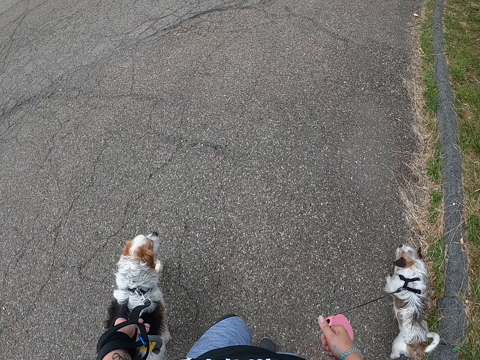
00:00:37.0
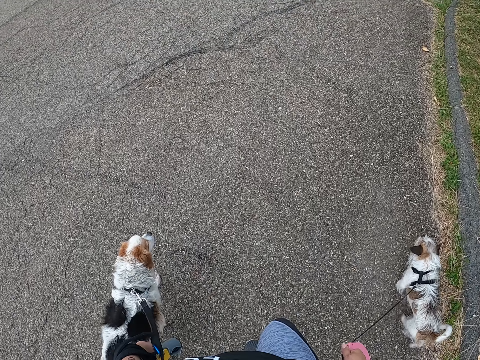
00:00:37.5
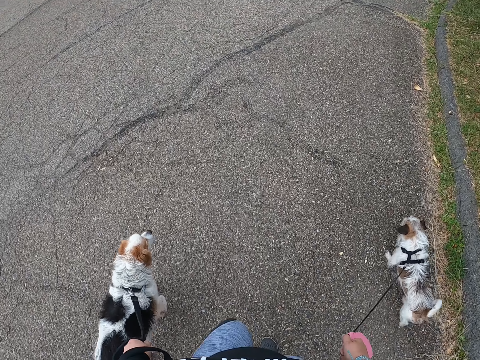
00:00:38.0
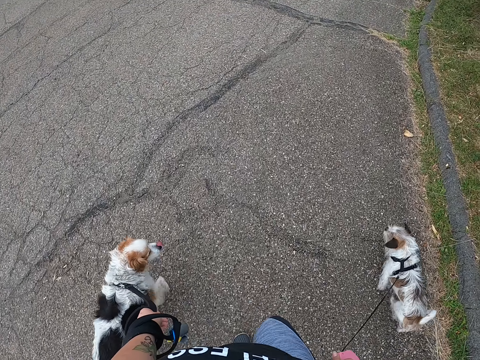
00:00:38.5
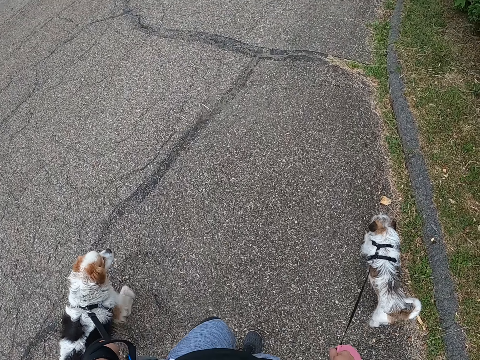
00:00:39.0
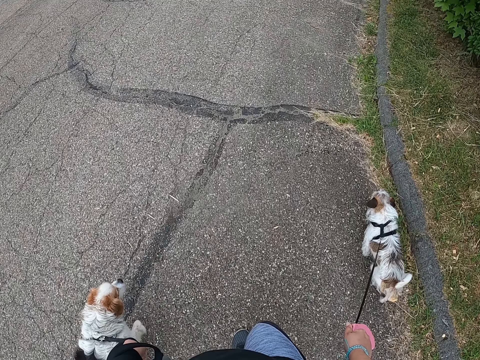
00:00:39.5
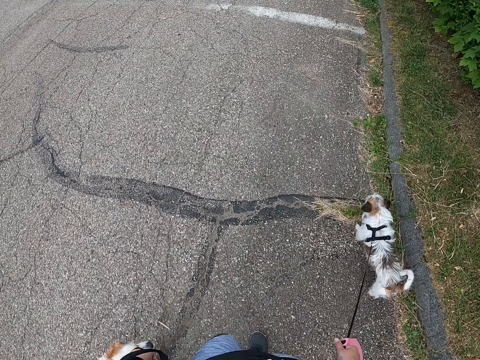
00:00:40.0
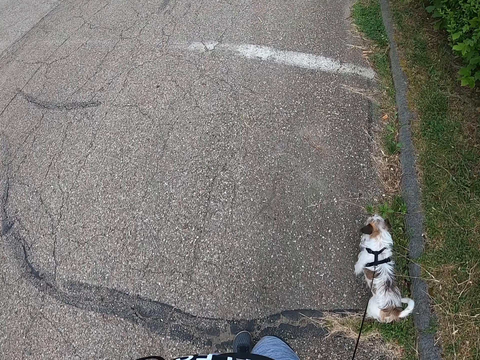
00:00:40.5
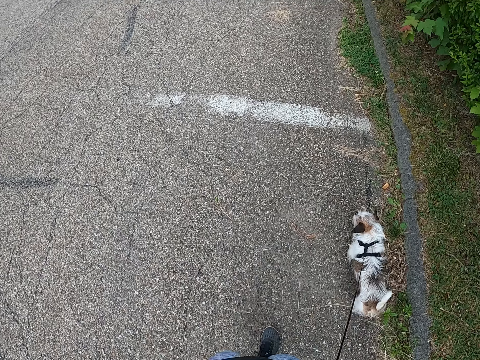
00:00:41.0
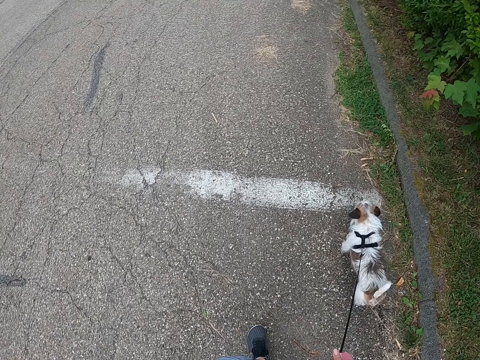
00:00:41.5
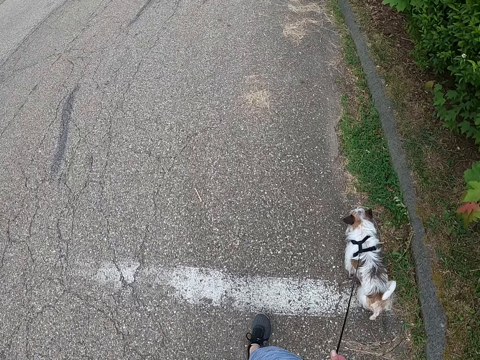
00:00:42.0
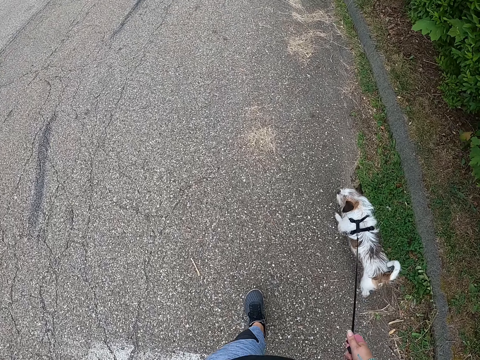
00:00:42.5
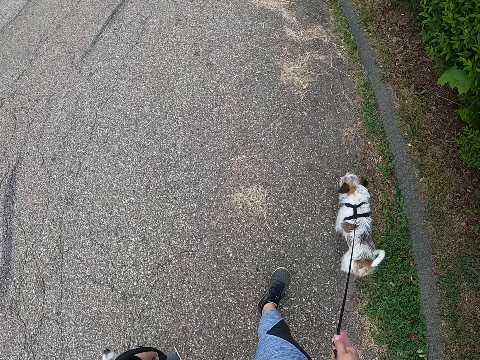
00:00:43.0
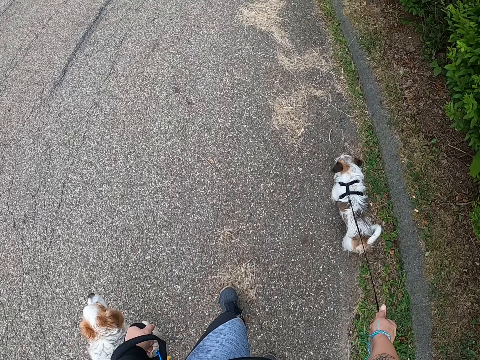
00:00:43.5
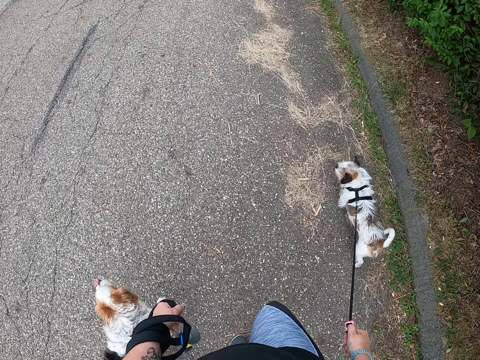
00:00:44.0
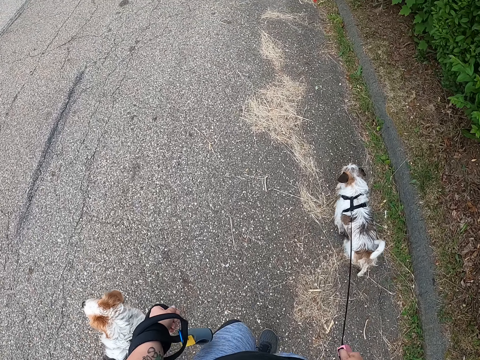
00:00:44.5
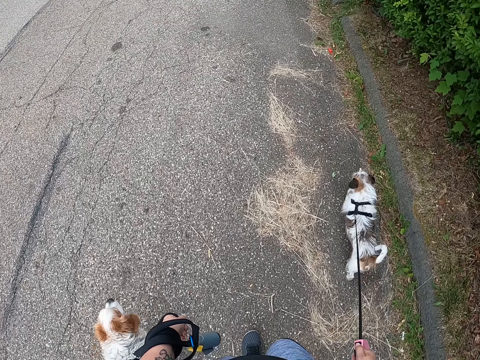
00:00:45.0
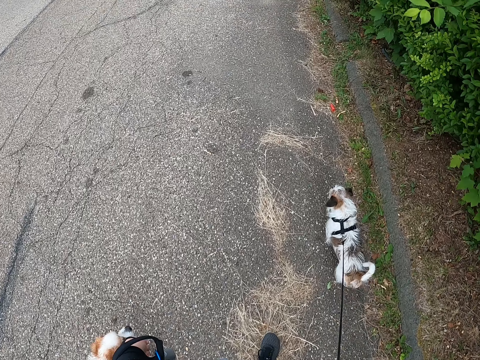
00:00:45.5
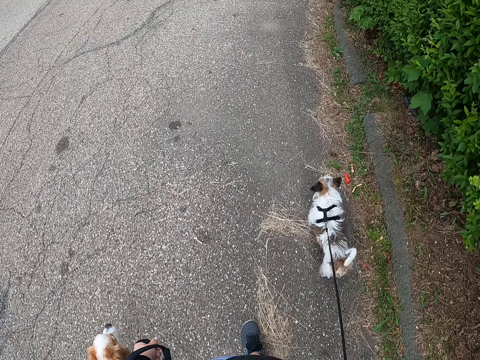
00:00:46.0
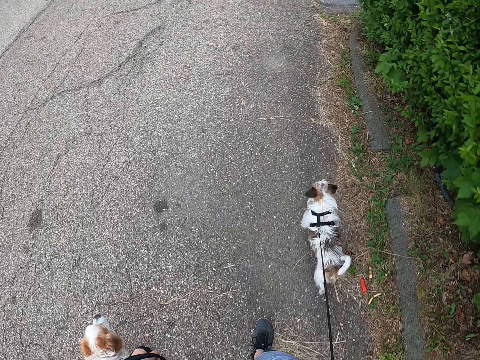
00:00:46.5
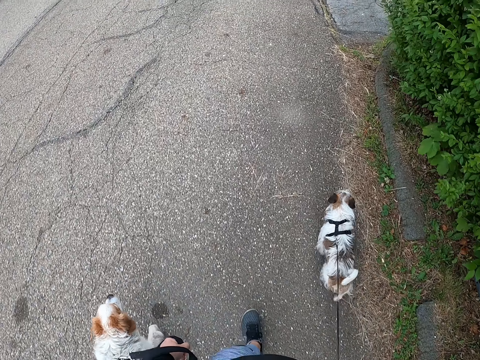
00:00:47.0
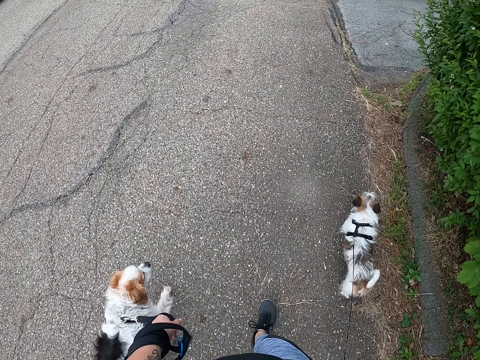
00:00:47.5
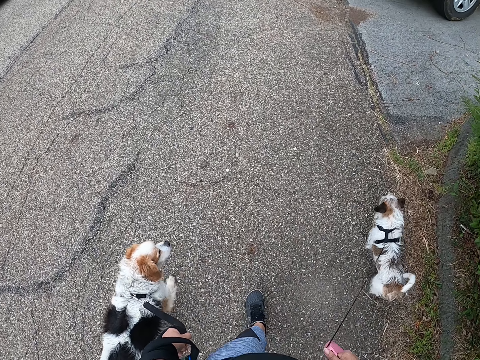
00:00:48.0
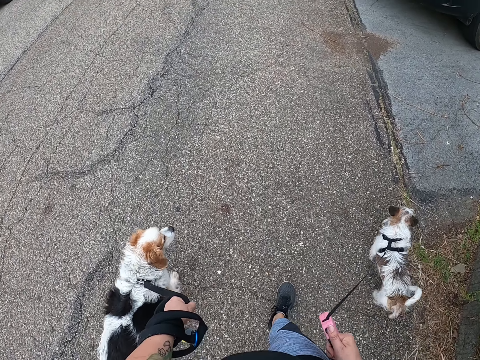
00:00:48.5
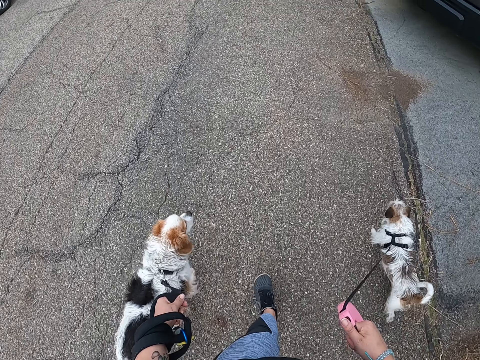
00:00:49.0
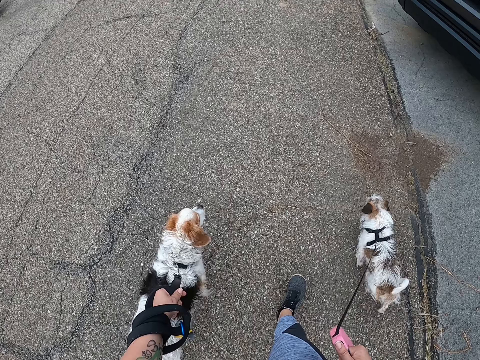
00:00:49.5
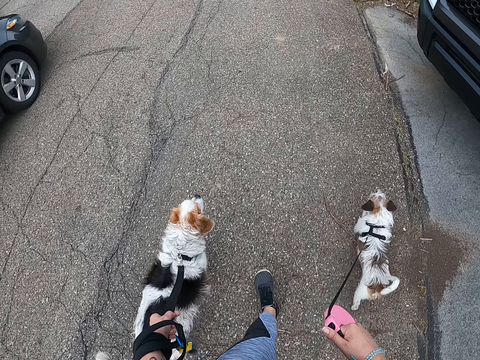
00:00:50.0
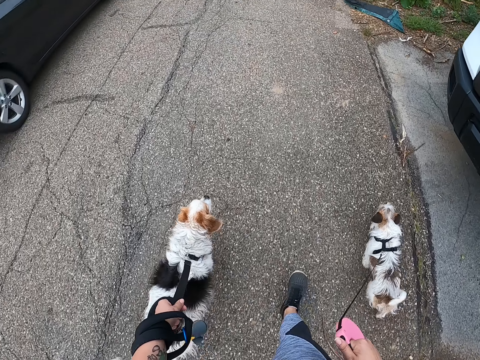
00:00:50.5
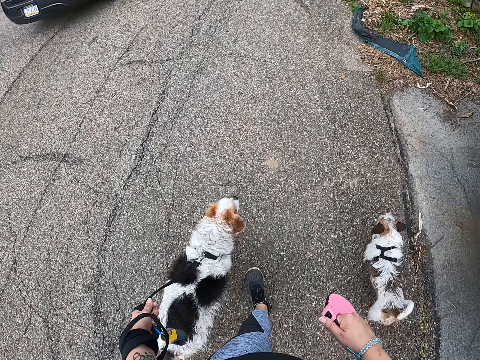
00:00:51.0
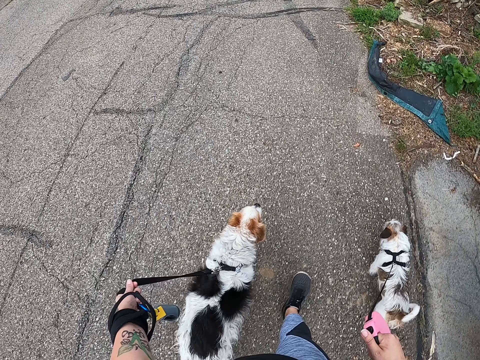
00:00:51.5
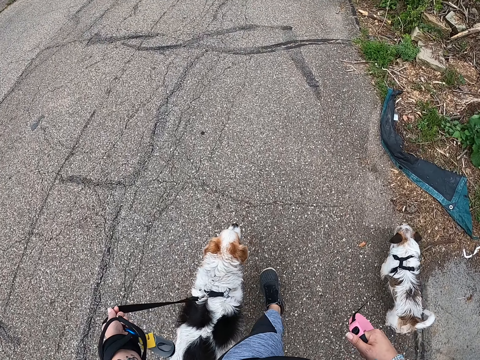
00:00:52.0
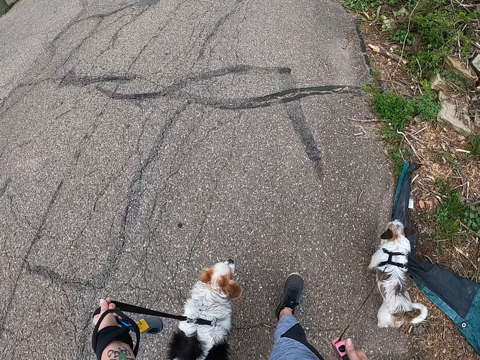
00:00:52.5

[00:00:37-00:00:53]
A black car drives past the camera wearer.

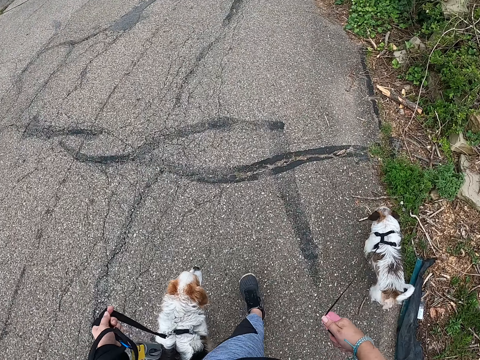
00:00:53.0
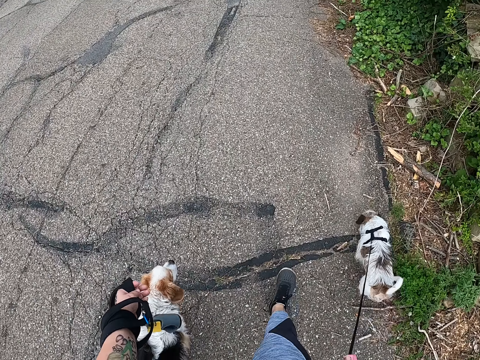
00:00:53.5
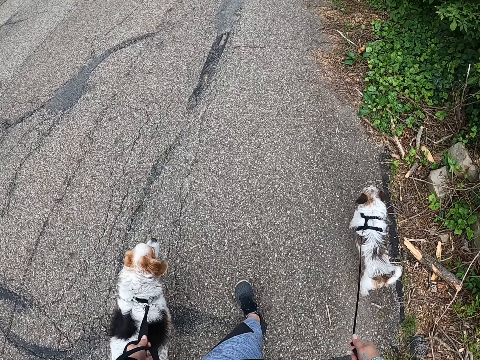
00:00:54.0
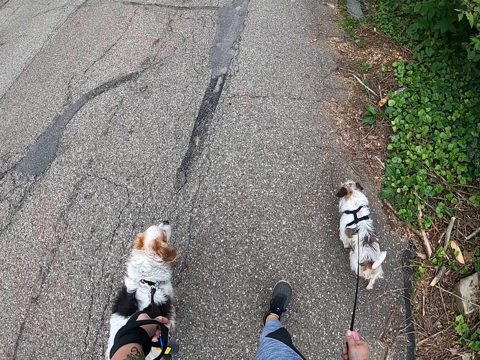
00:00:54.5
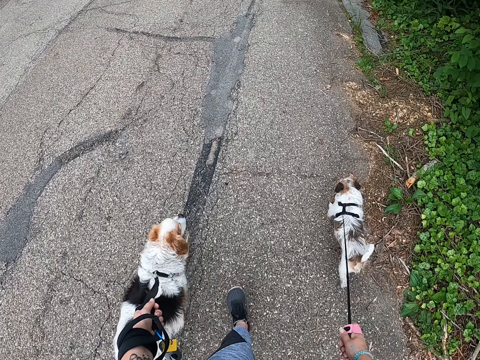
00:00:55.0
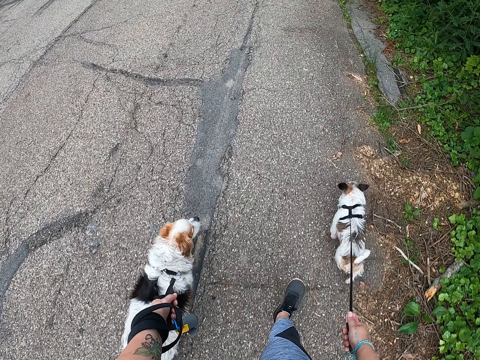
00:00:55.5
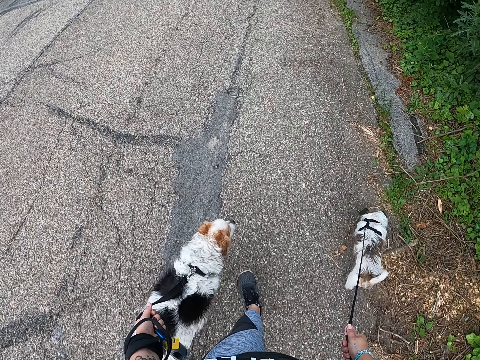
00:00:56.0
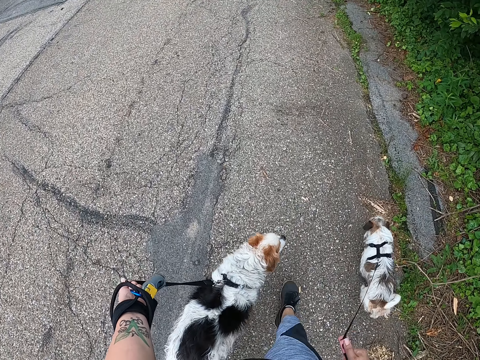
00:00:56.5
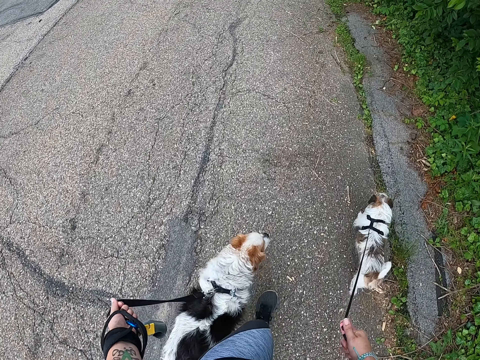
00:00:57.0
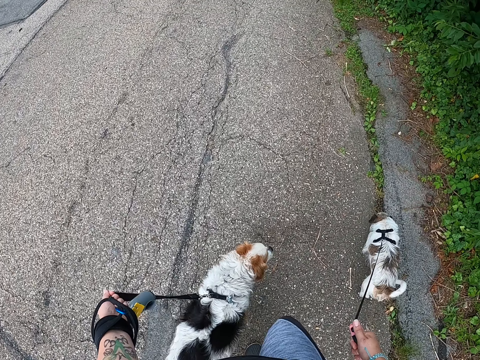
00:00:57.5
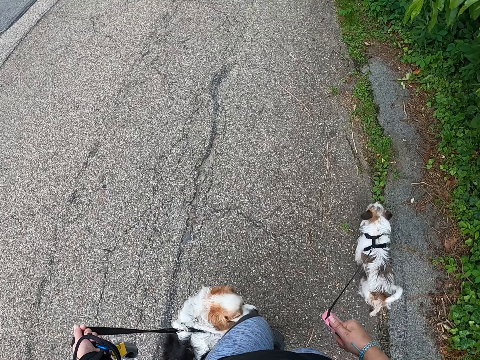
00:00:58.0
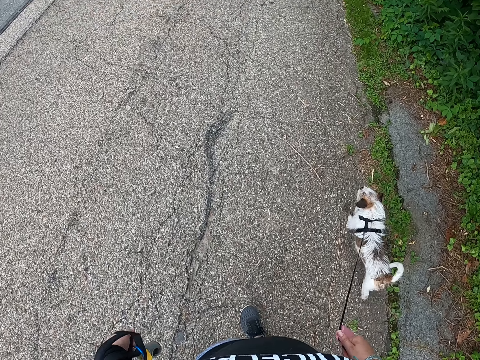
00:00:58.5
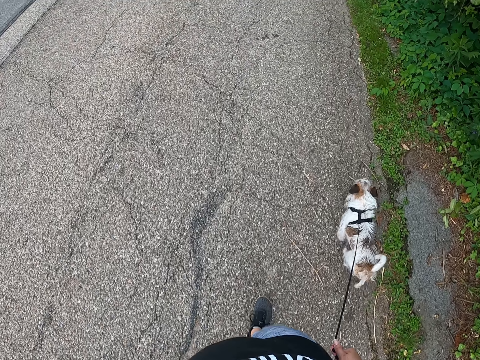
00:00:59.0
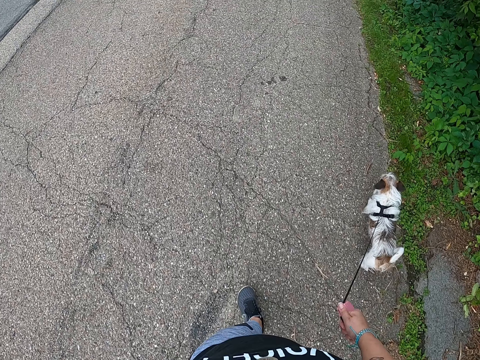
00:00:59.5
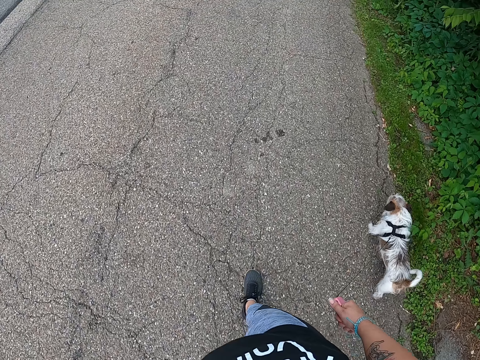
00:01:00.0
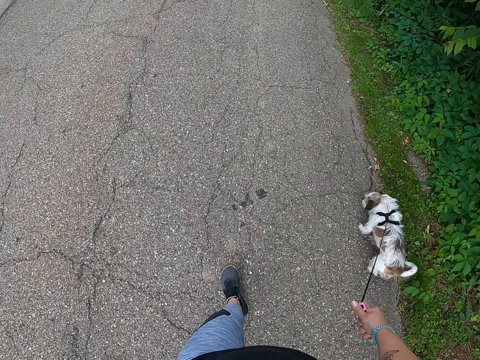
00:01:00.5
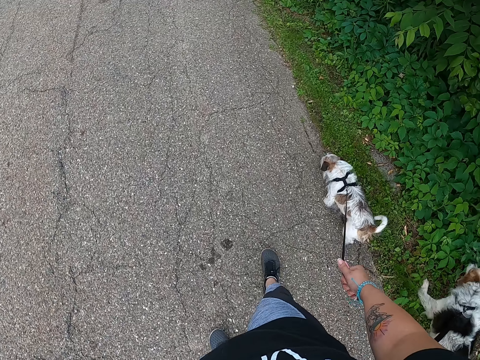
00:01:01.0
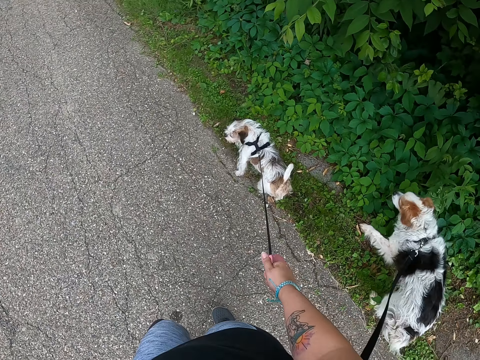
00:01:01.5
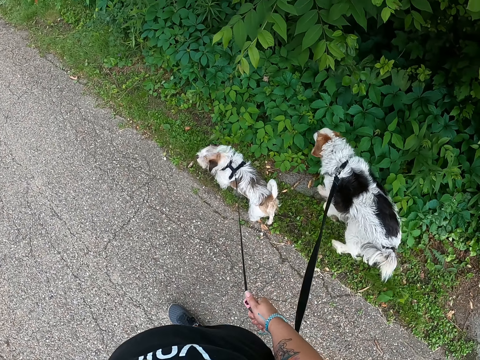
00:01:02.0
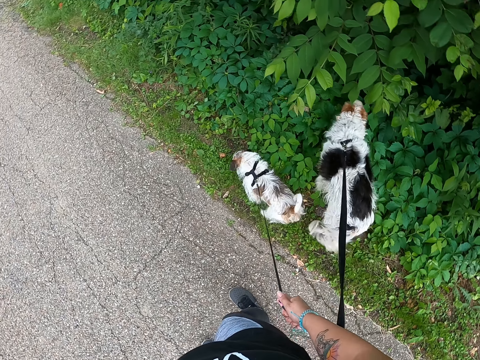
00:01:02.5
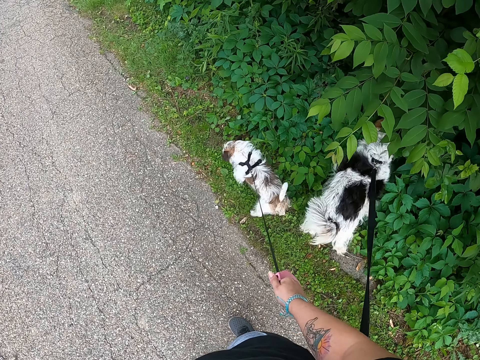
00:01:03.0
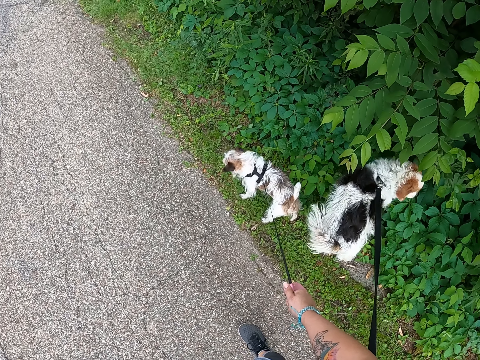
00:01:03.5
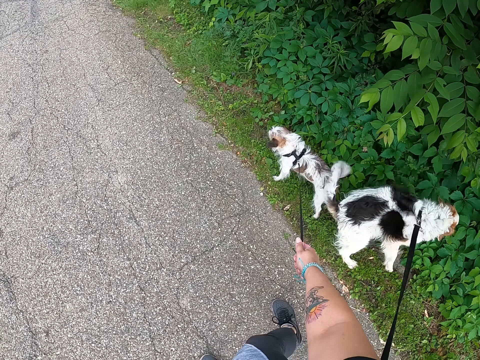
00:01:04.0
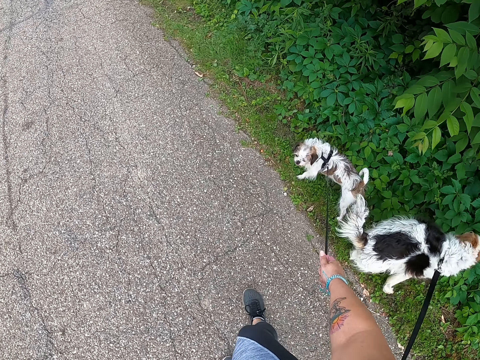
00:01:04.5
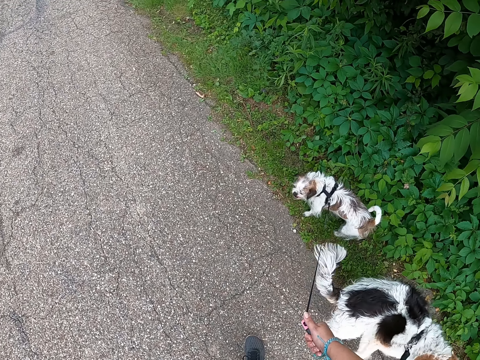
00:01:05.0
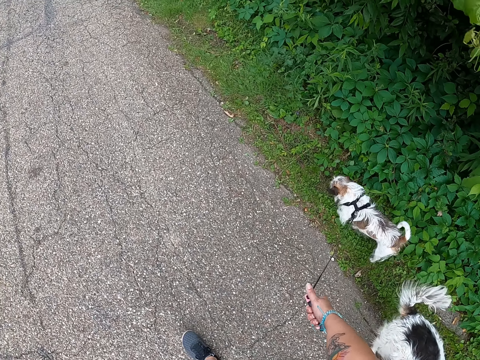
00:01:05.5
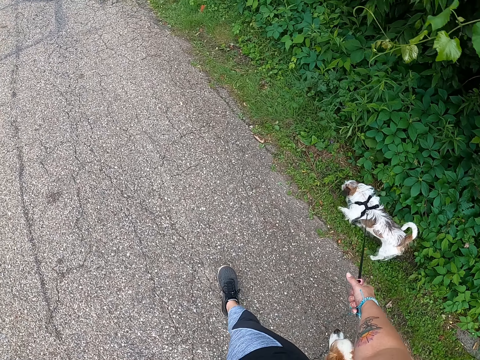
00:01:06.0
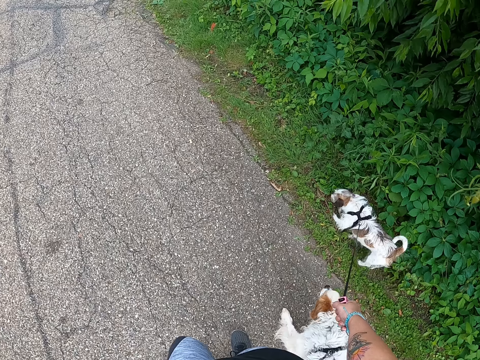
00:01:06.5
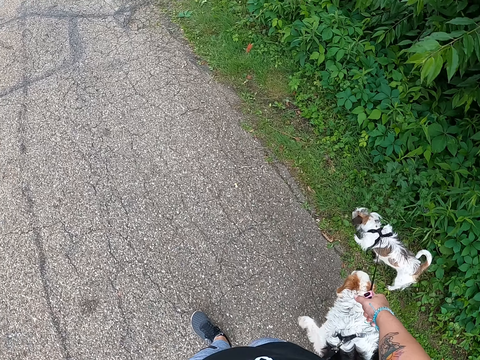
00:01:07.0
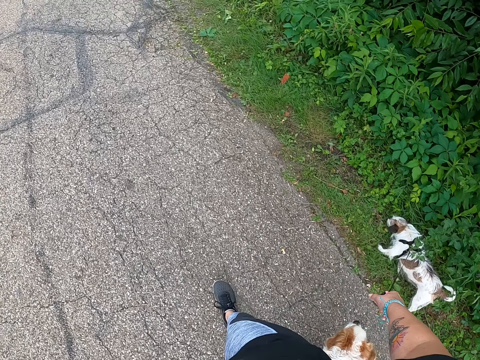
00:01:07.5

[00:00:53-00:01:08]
The dog walks into the bush. The camera wearer pulls a leash with her left hand. The other dog sniffs the grass. The camera wearer walks the dogs.
